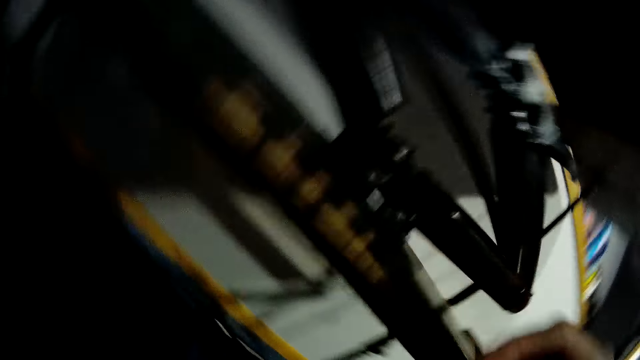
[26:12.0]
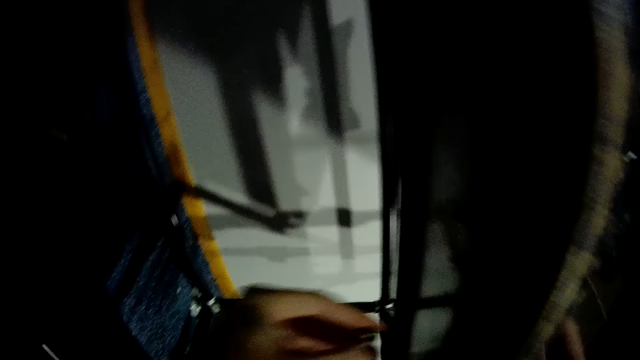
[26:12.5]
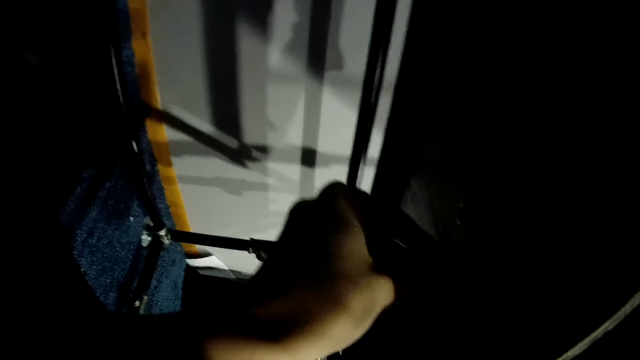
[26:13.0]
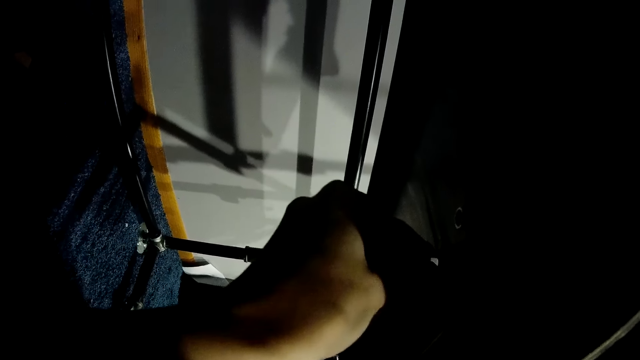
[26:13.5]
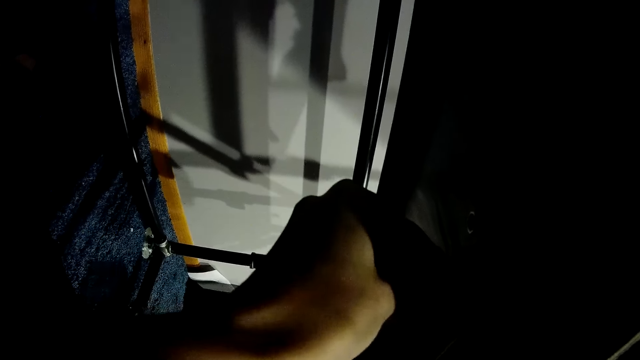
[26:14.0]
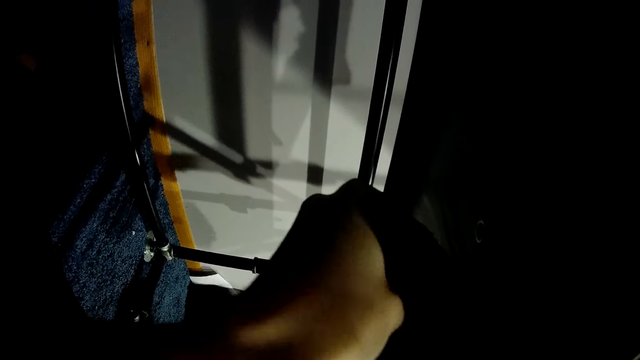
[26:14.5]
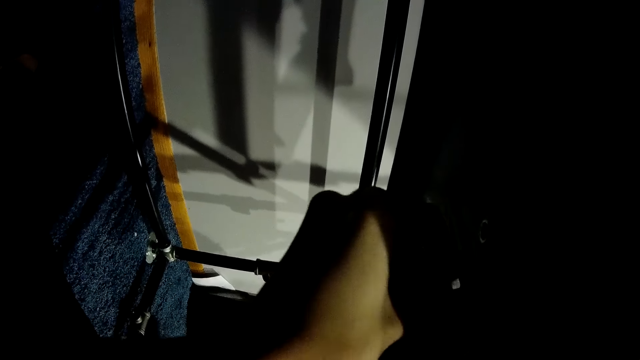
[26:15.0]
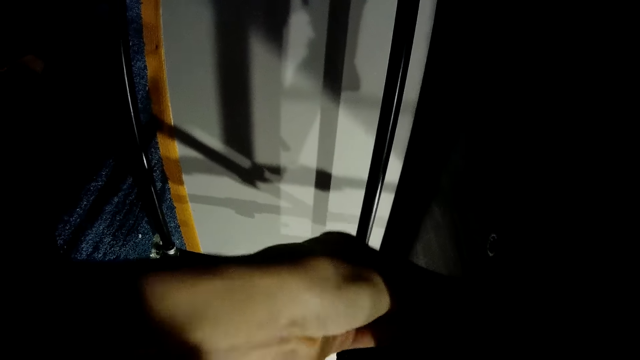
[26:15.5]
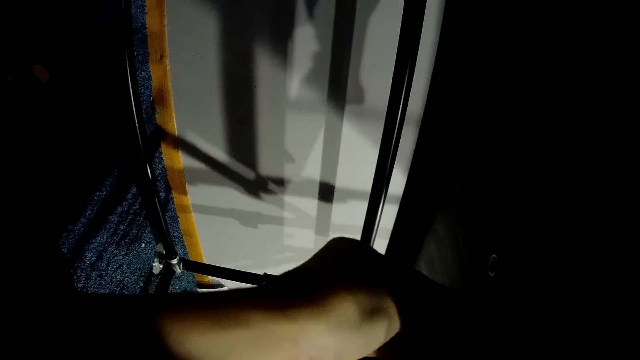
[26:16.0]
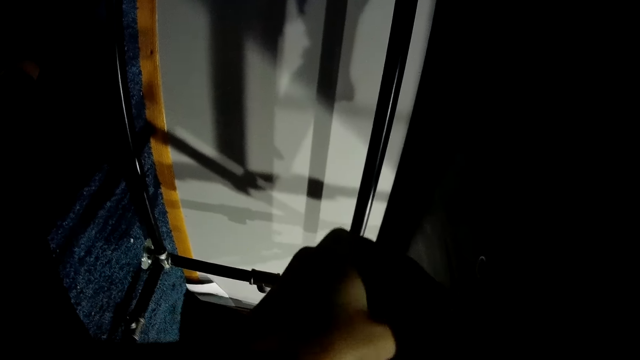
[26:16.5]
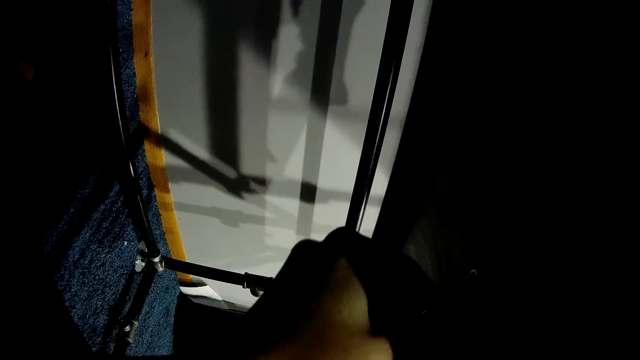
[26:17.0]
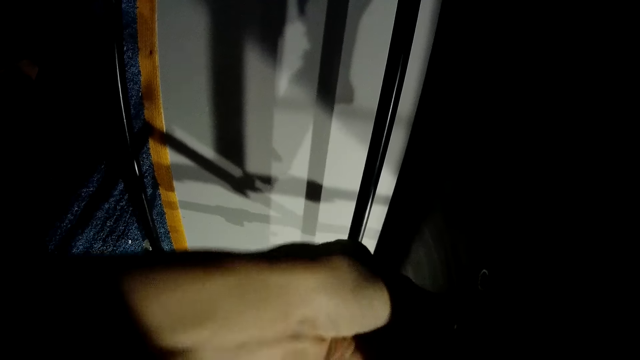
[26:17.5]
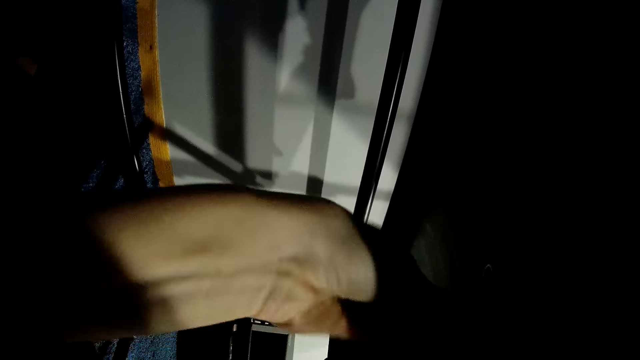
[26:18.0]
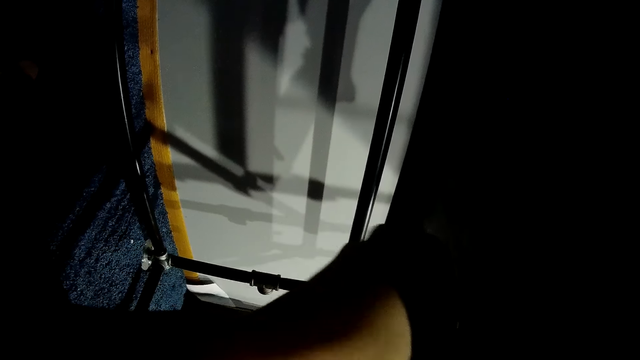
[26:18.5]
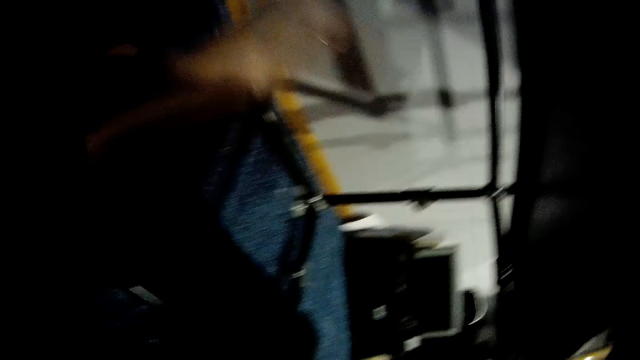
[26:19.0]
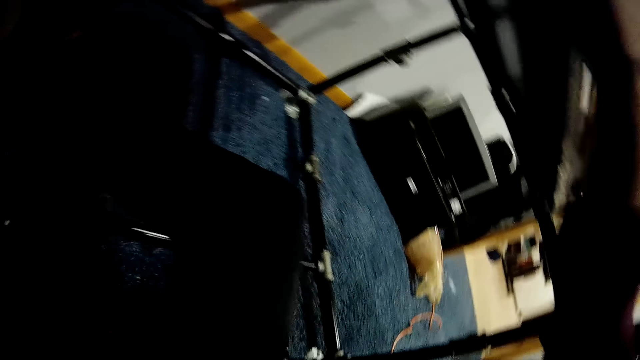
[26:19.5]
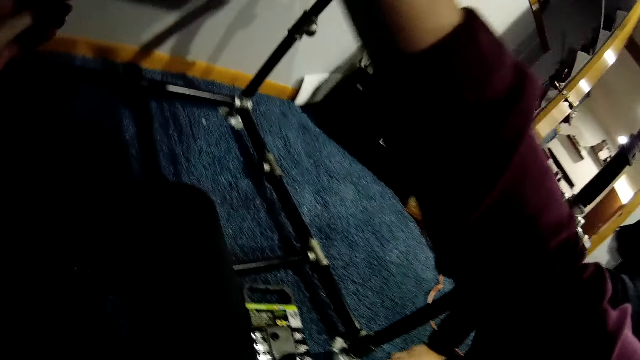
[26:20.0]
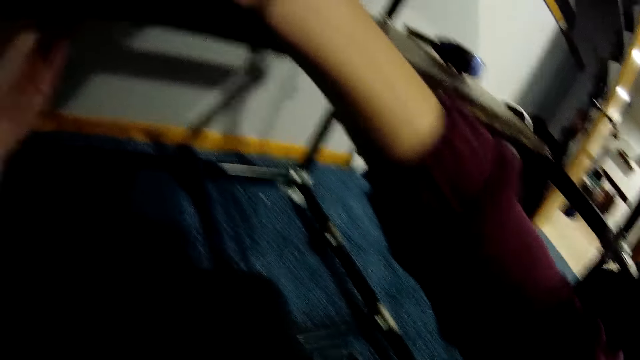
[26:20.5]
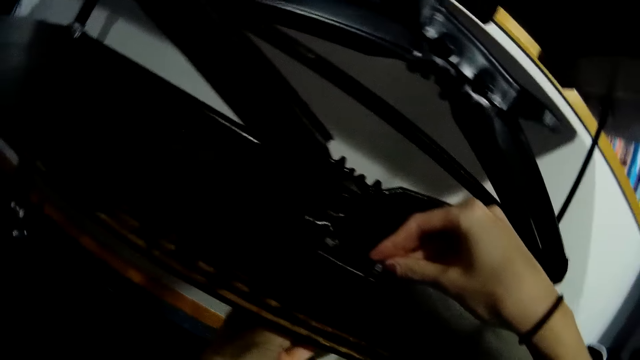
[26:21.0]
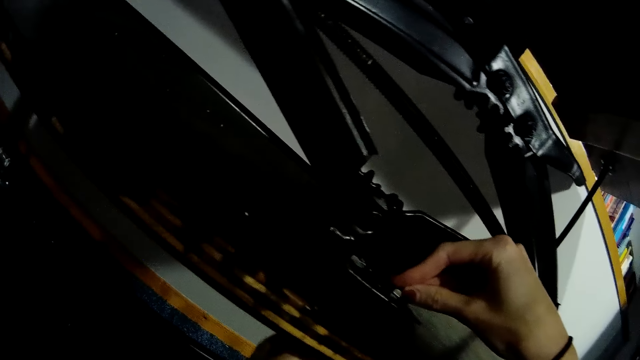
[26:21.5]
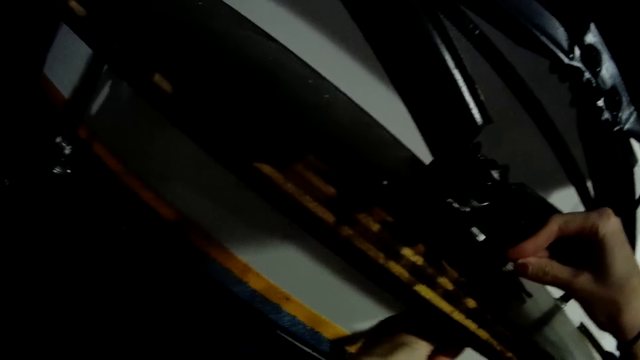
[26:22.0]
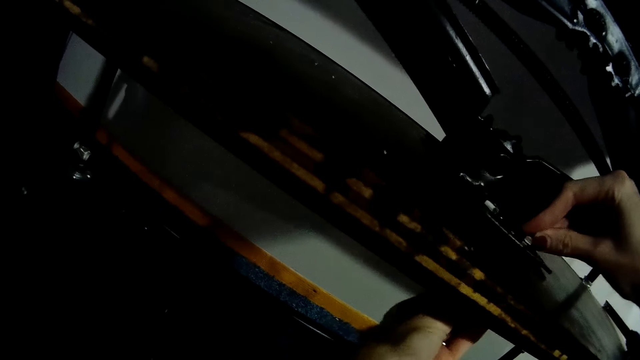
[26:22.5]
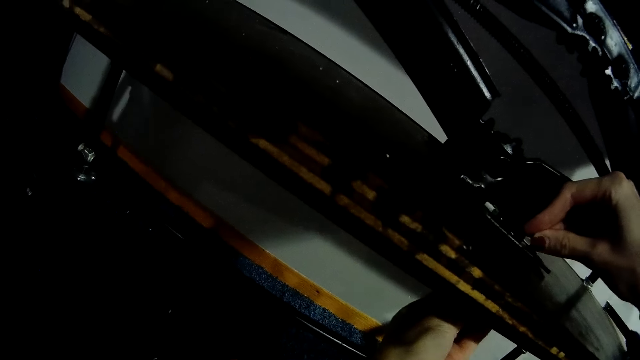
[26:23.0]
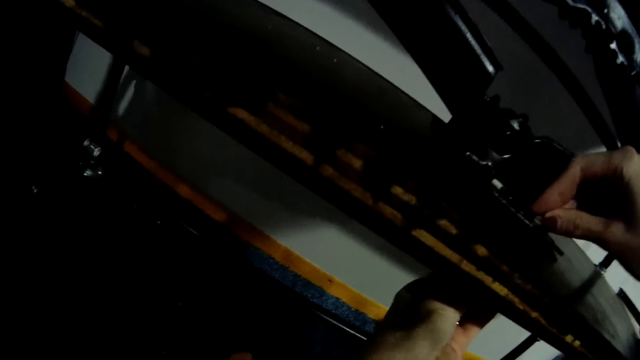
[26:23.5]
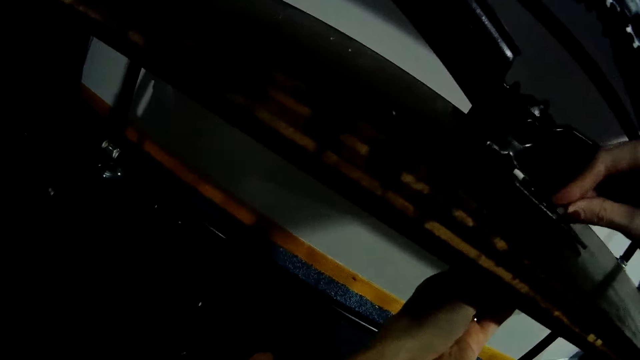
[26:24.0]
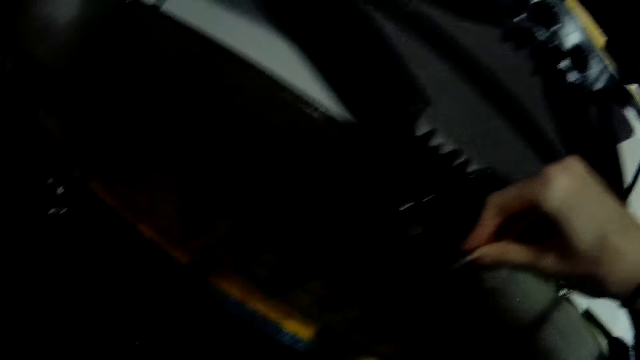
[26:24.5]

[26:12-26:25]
The camera wearer puts a nail on the desk. She inserts a screw beneath the wooden slab with her left hand. She removes a nail from the car lift jack. She puts the nail on the desk. She screws the screw in her left hand in the wooden slab into the nut in her right hand.

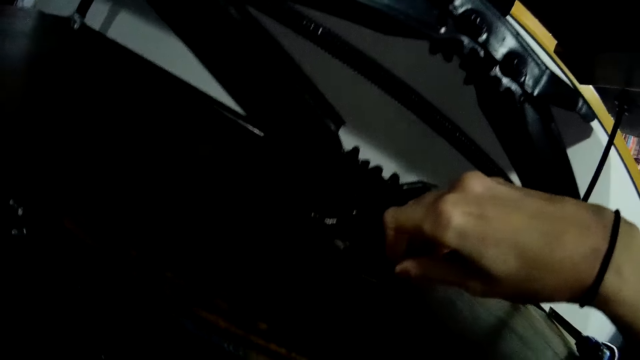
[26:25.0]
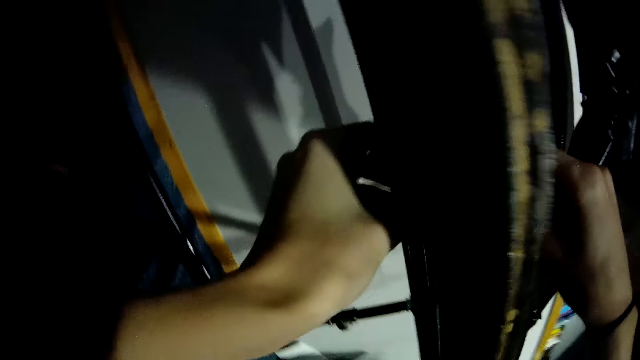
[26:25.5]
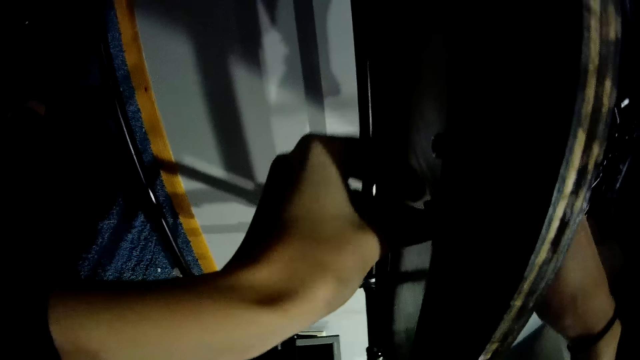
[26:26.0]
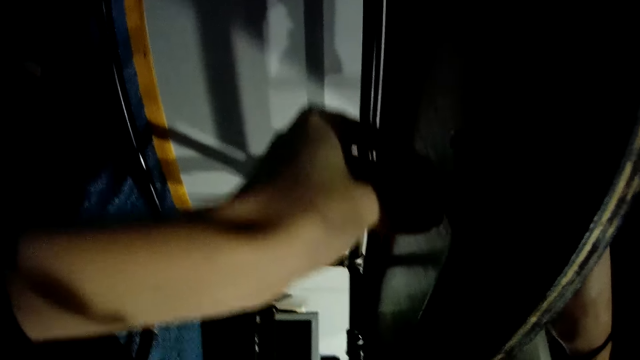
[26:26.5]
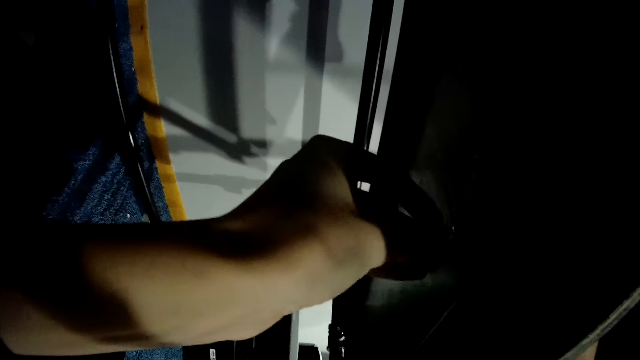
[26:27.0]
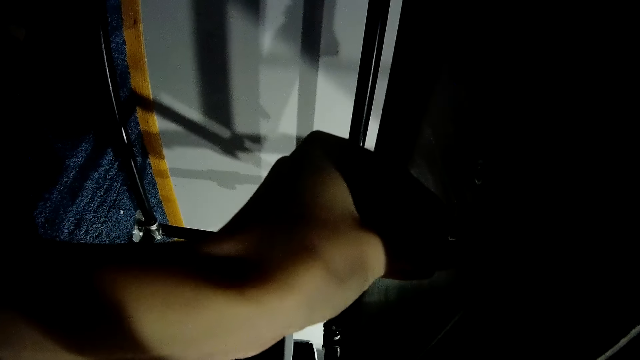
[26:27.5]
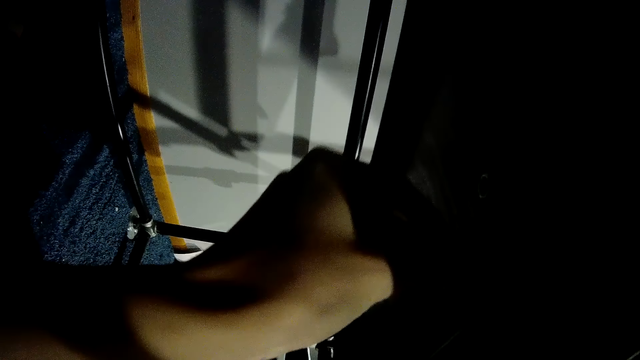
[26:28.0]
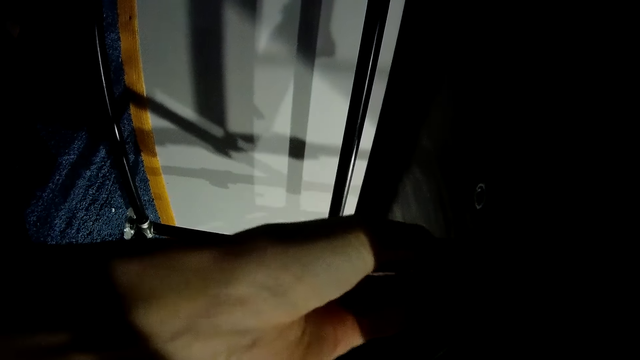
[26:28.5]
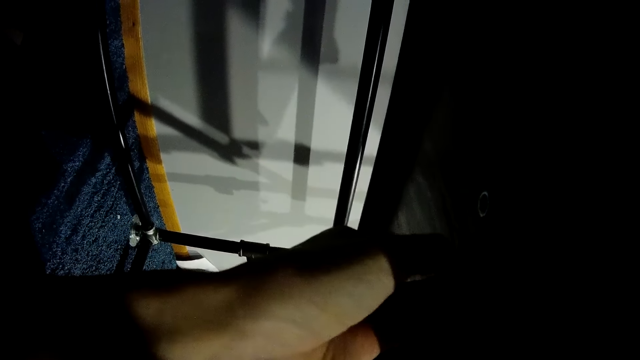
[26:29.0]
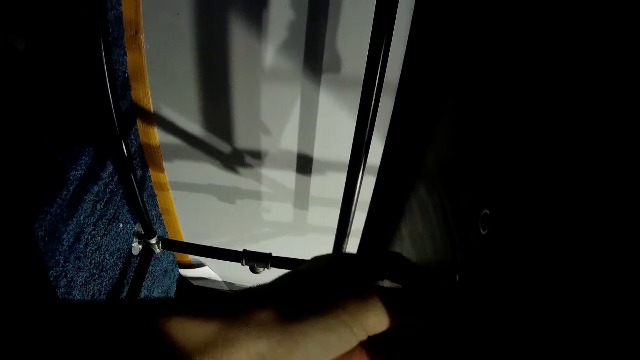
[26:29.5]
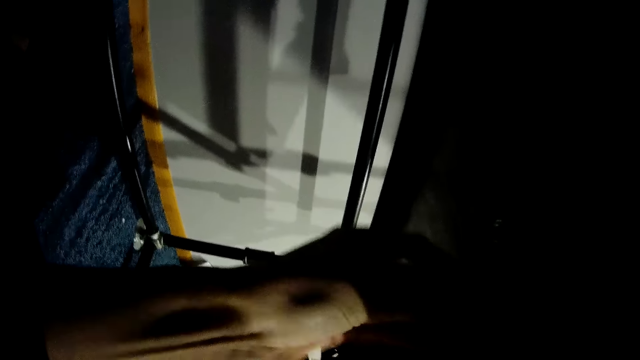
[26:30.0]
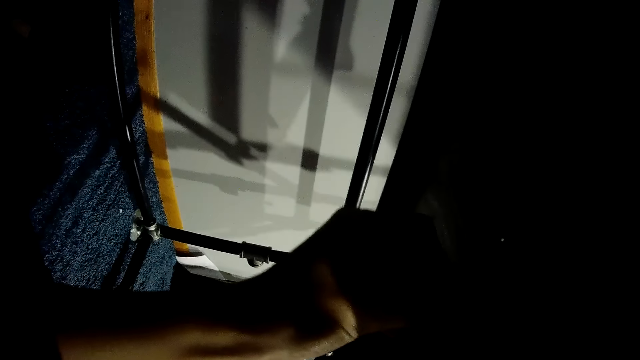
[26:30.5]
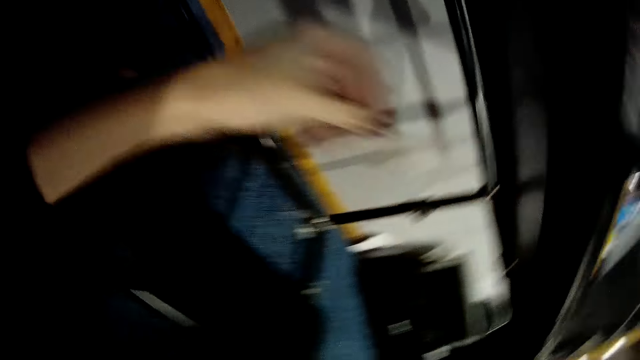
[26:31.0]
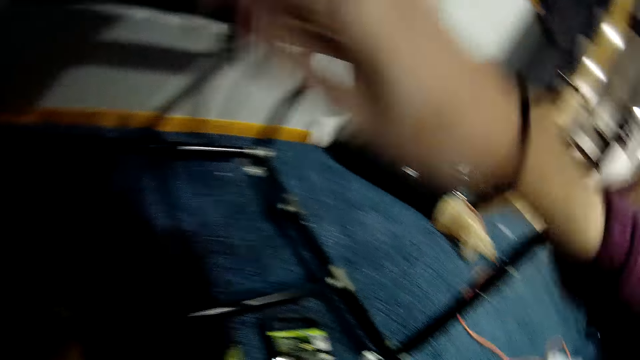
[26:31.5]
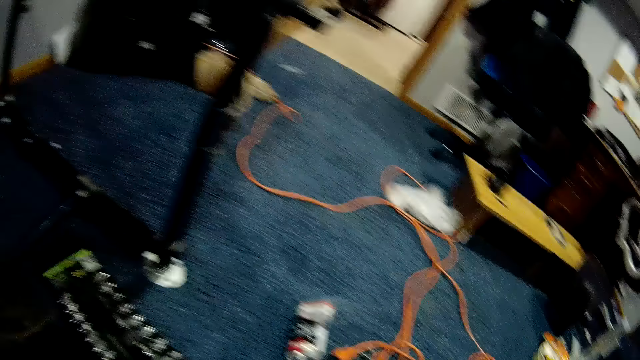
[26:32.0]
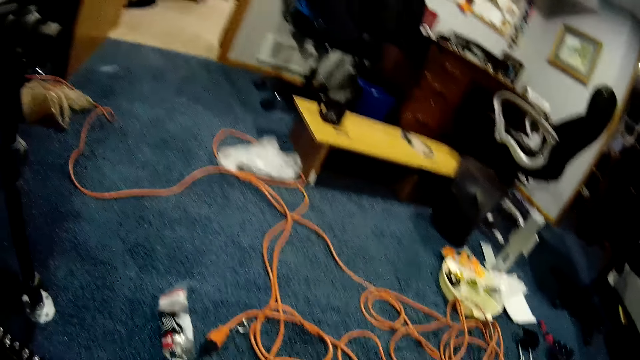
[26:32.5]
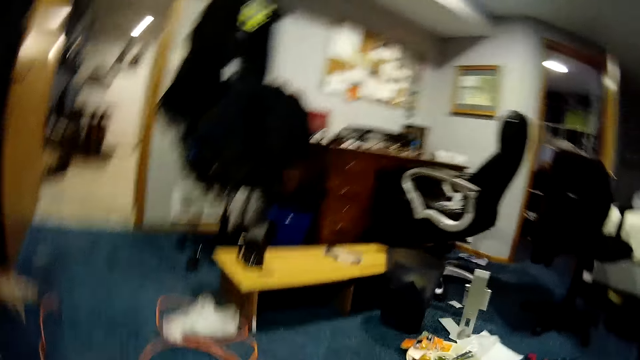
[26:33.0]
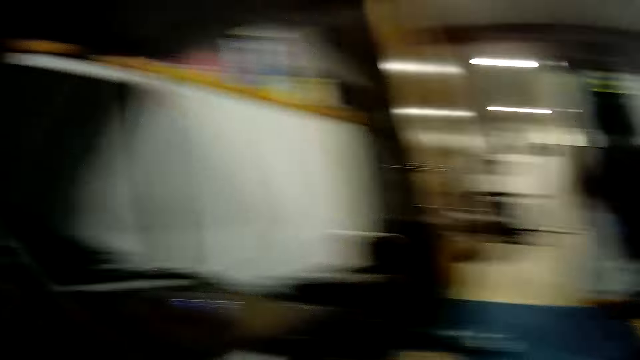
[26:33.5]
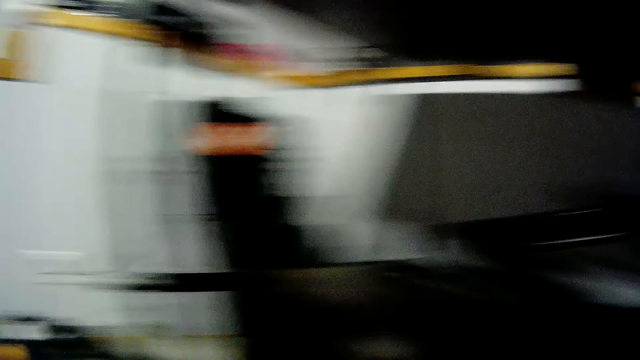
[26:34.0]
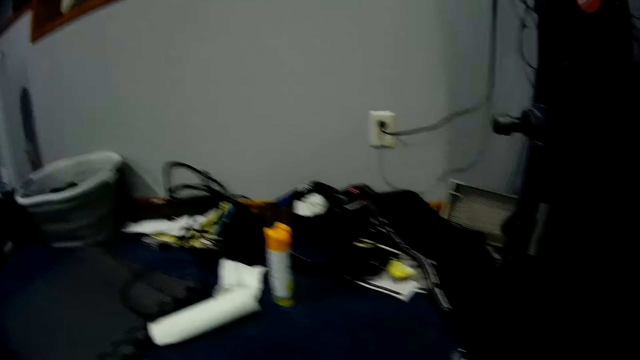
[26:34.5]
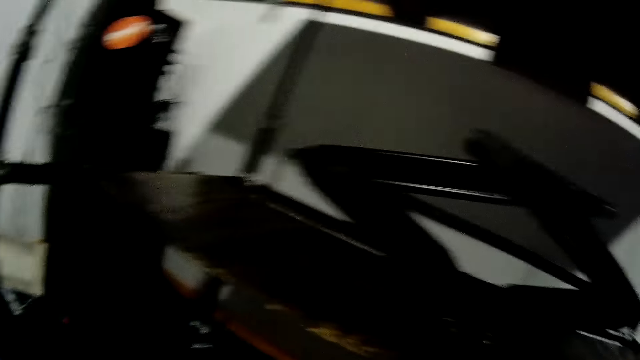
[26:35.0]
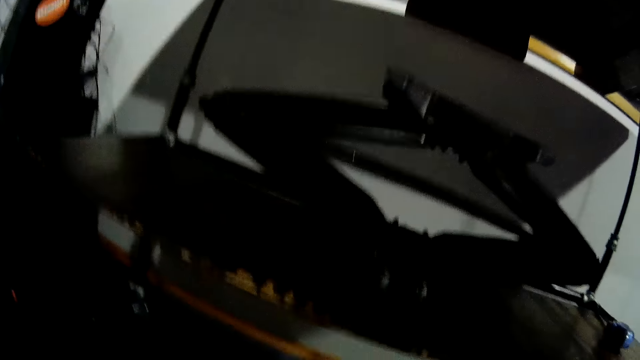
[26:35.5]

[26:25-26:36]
The camera wearer fixes a nail on the car lift jack. They look around the room.
